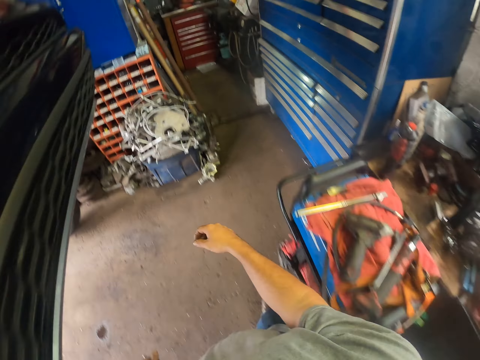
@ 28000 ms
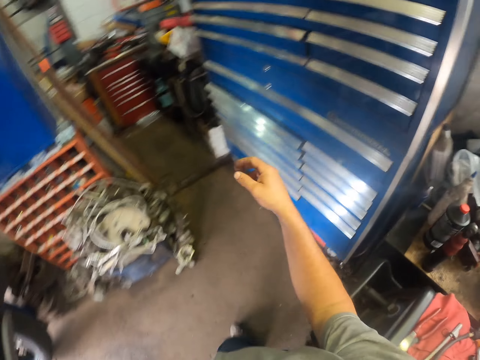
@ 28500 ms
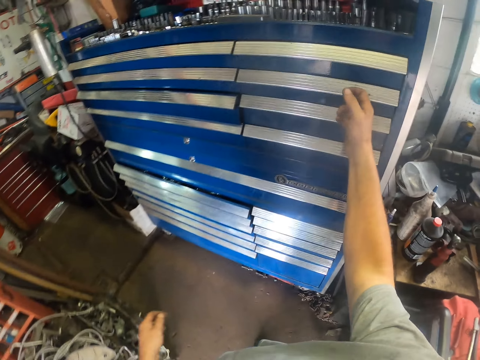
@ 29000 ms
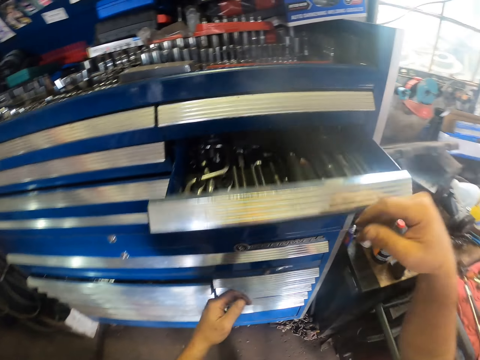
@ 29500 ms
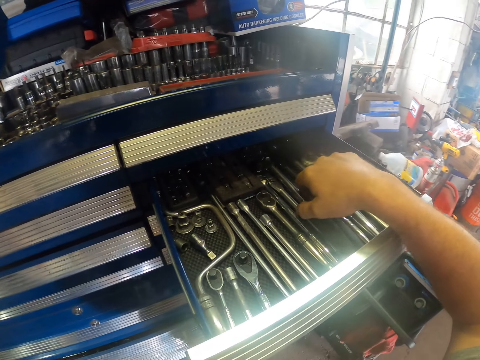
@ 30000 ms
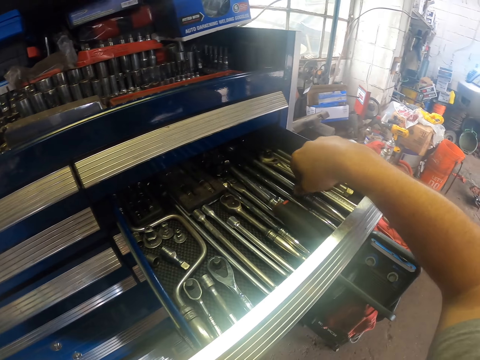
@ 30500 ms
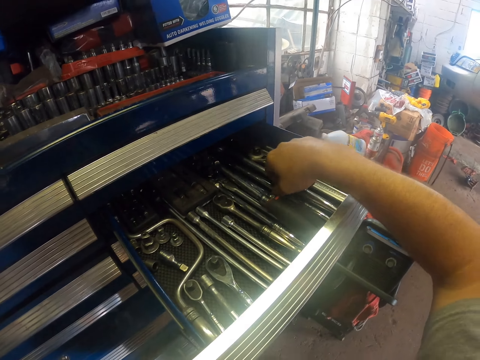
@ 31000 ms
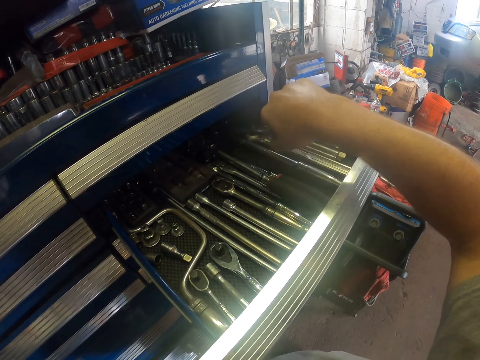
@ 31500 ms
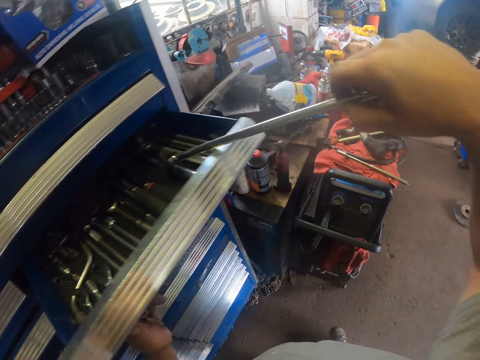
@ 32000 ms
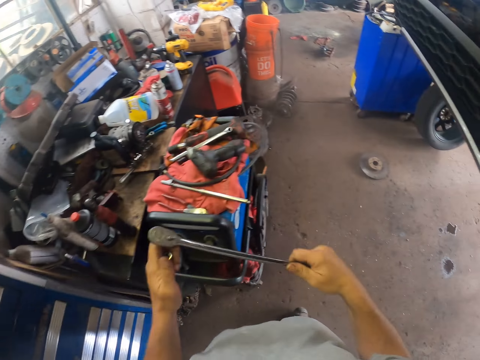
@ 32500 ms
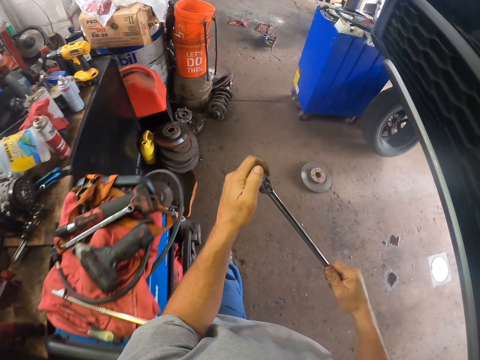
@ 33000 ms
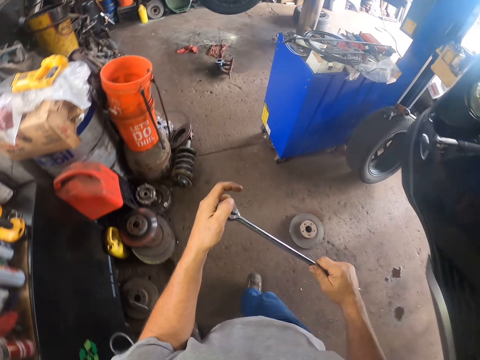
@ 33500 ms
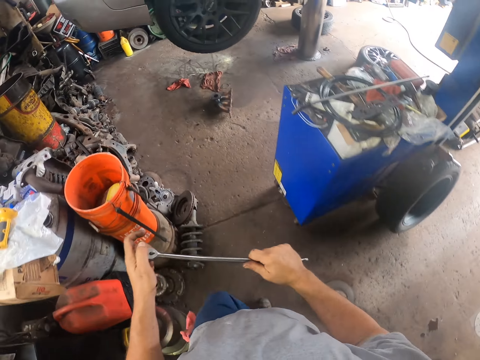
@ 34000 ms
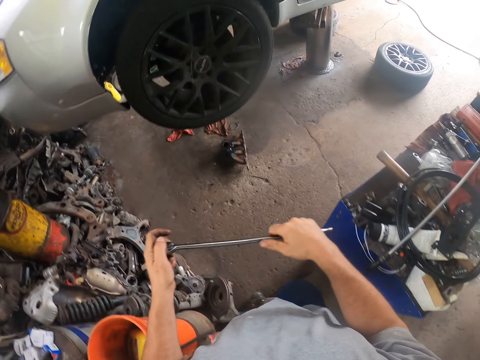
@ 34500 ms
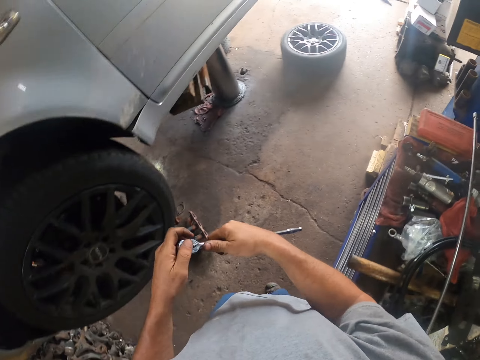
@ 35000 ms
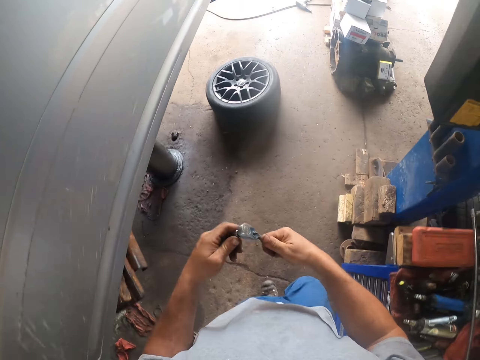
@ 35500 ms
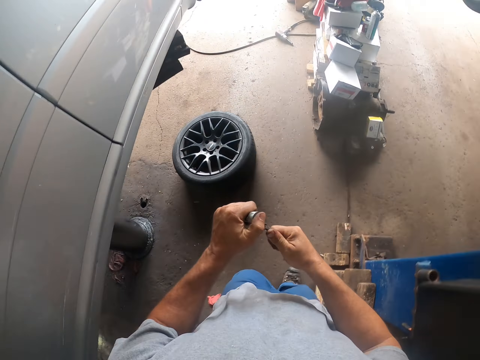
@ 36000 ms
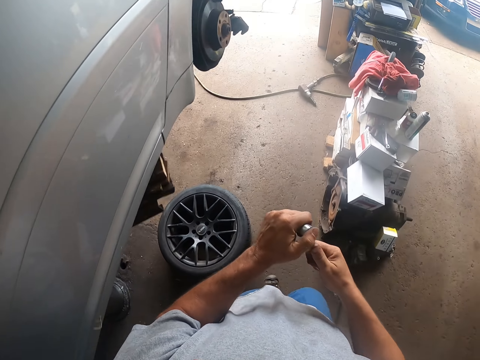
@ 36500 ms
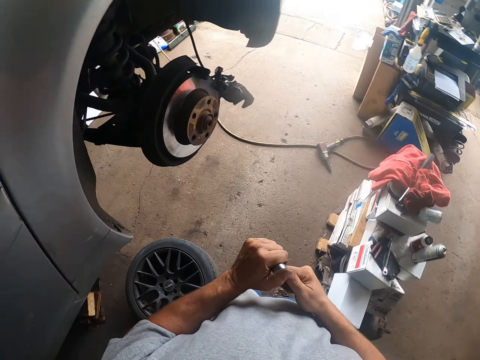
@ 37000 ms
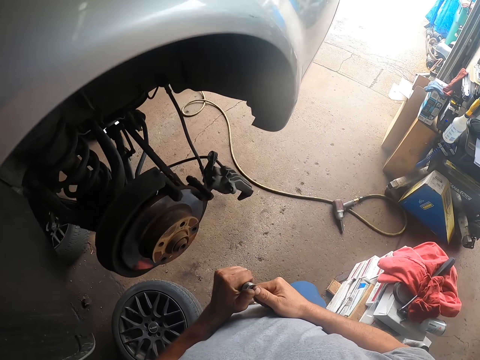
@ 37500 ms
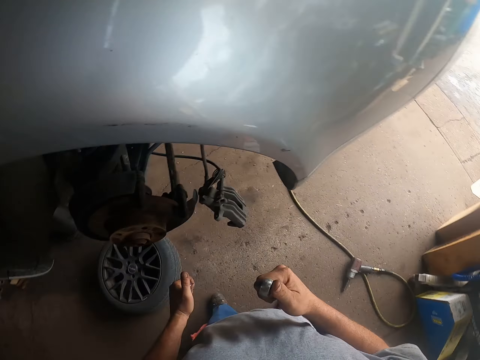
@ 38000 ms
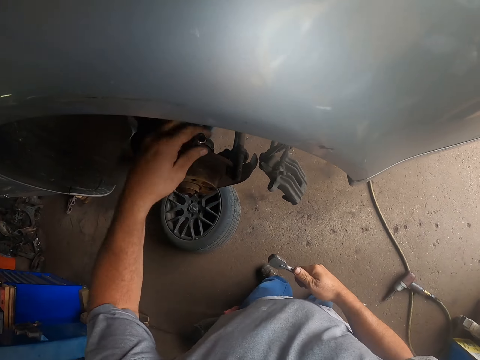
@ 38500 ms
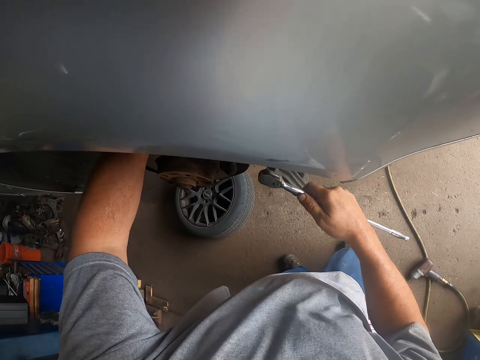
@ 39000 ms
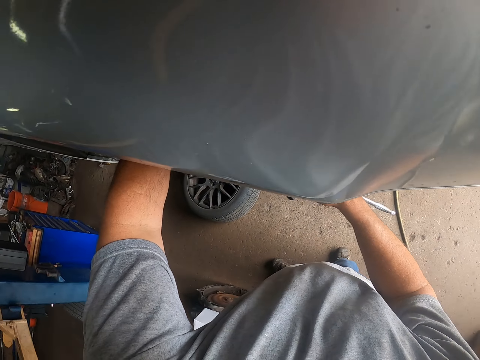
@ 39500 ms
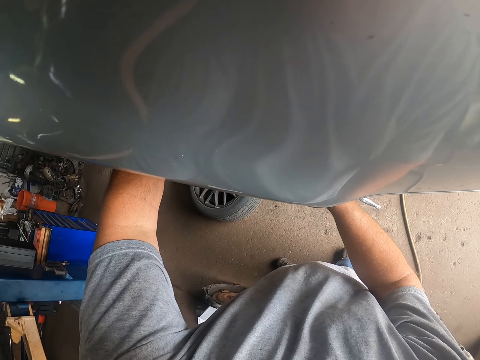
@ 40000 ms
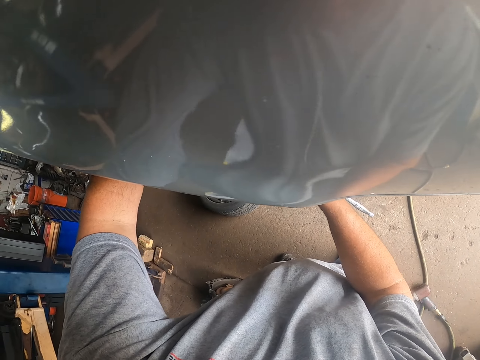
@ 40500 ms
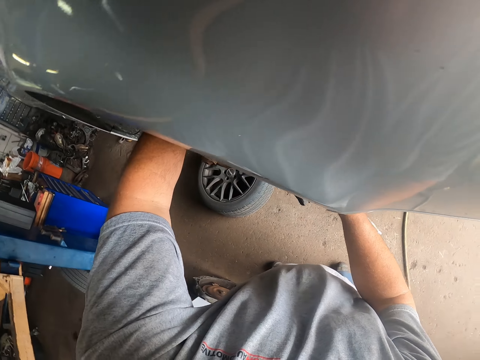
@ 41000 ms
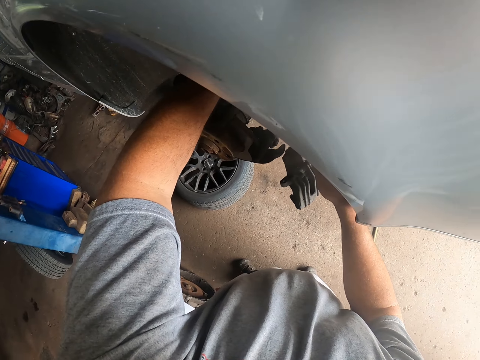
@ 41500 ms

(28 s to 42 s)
The camera wearer pulls a toolkit drawer. They pick up a torque wrench from the toolkit. They place the socket wrench on the torque wrench. They walk in the garage. They remove the socket wrench on the torque wrench. They place the socket wrench on the disc plate. They tighten the nut.

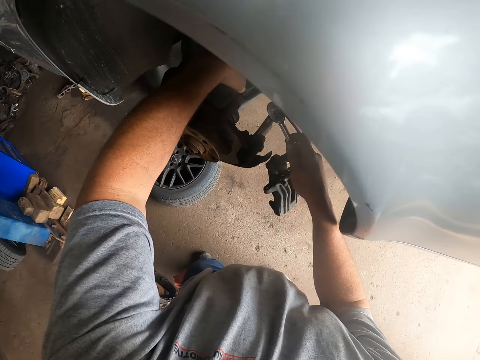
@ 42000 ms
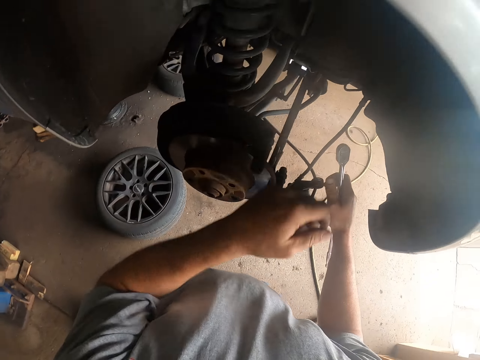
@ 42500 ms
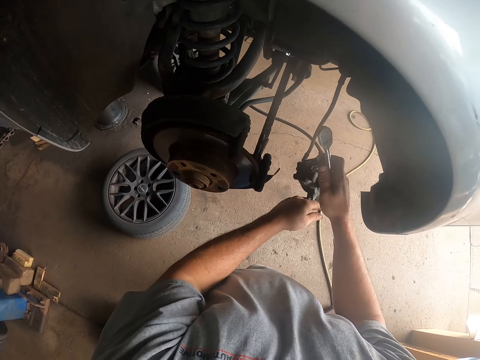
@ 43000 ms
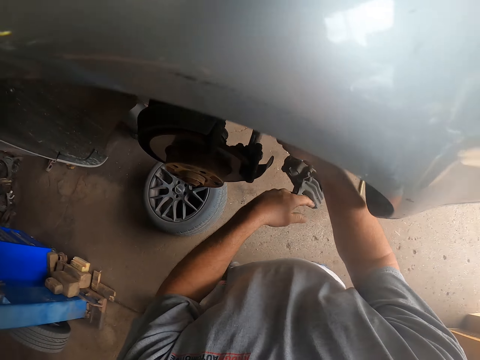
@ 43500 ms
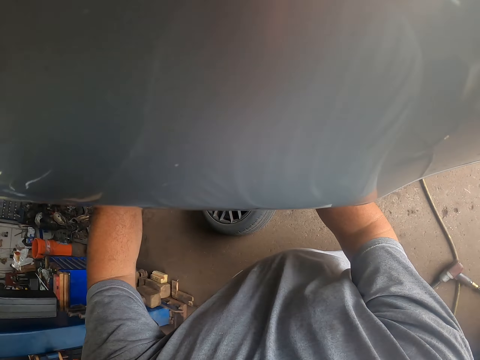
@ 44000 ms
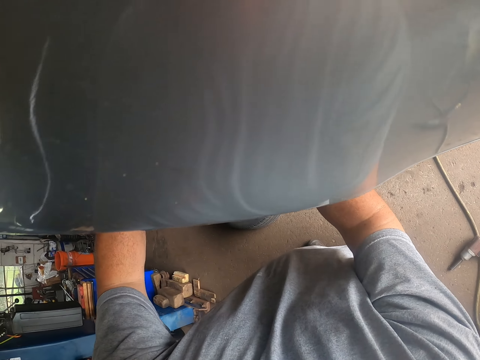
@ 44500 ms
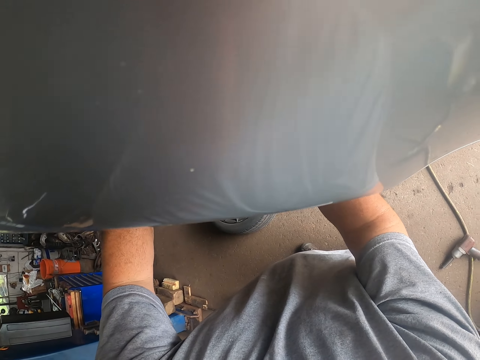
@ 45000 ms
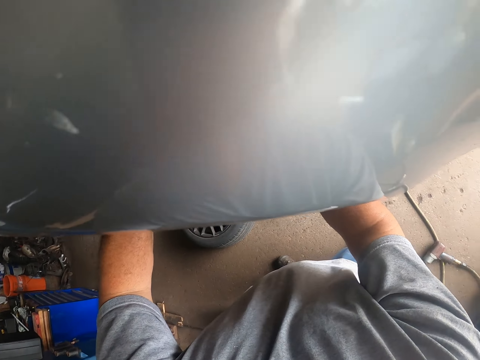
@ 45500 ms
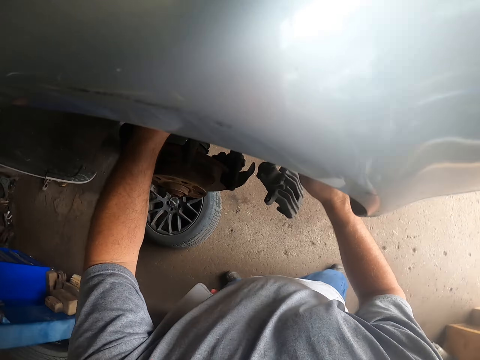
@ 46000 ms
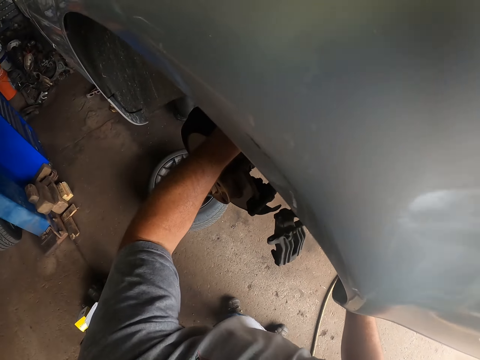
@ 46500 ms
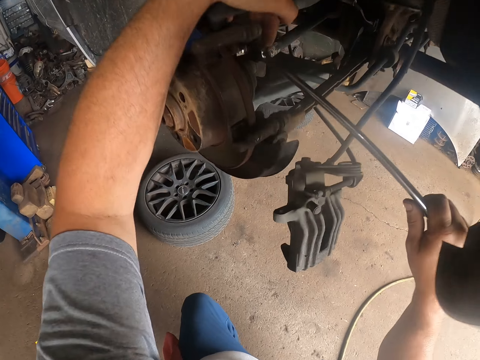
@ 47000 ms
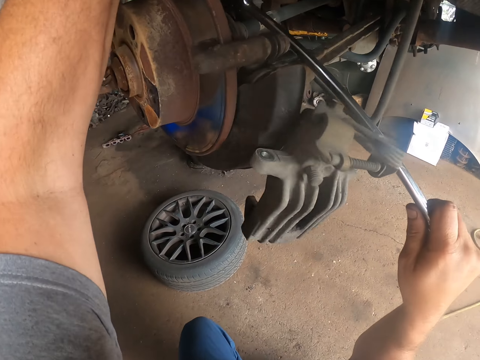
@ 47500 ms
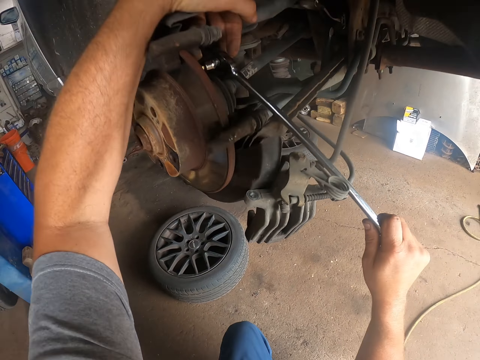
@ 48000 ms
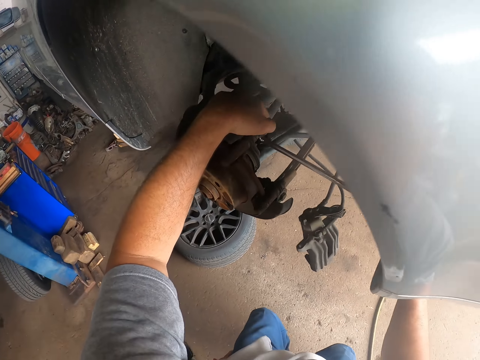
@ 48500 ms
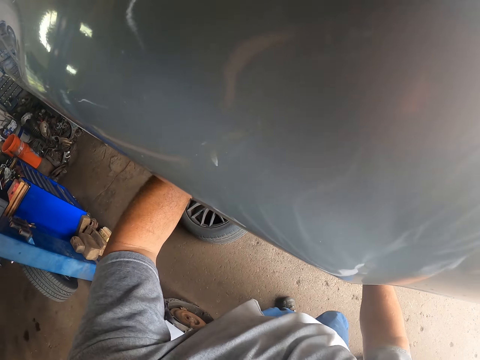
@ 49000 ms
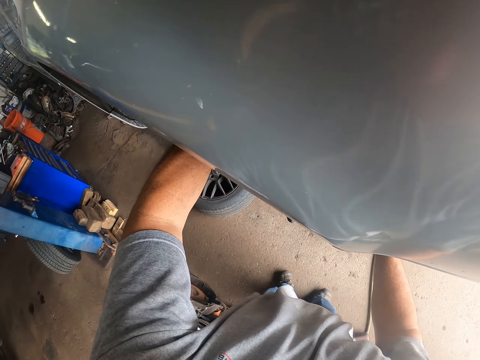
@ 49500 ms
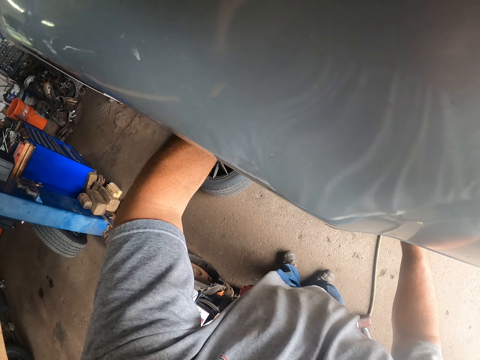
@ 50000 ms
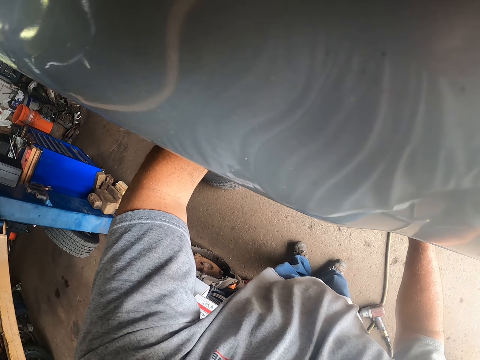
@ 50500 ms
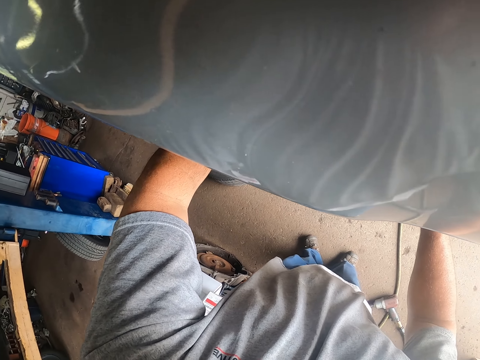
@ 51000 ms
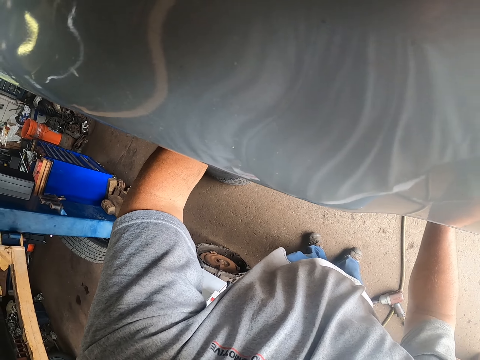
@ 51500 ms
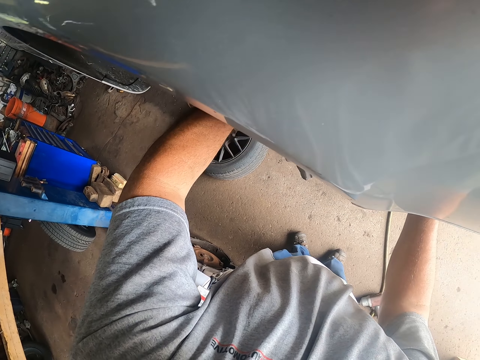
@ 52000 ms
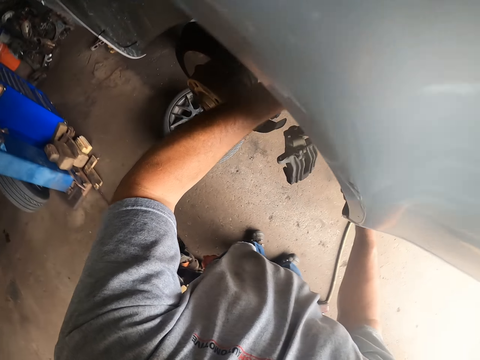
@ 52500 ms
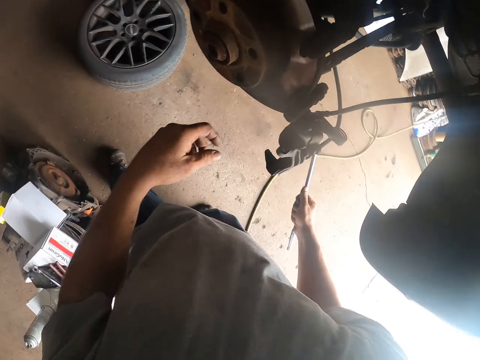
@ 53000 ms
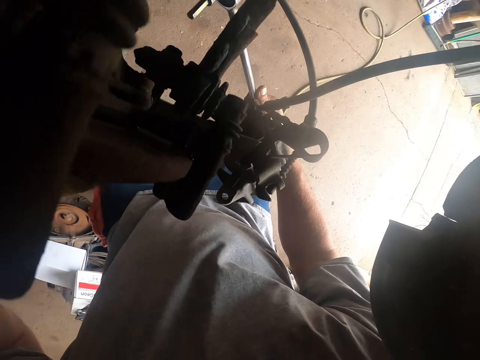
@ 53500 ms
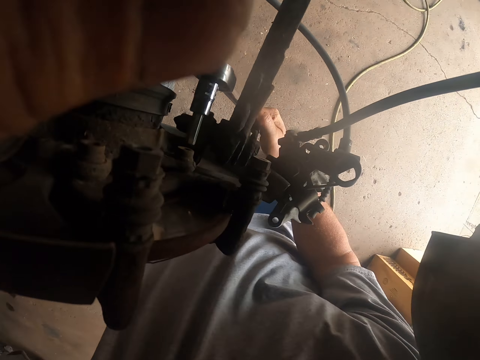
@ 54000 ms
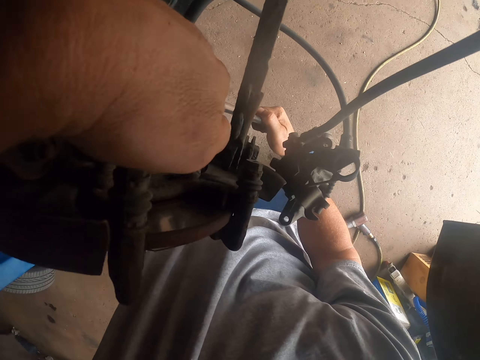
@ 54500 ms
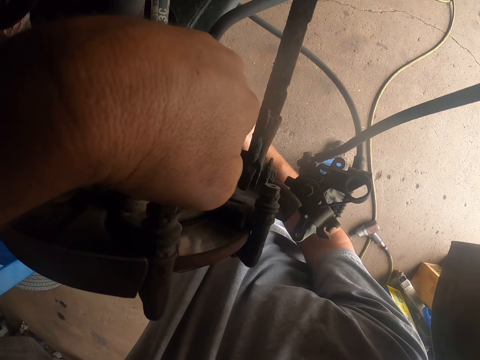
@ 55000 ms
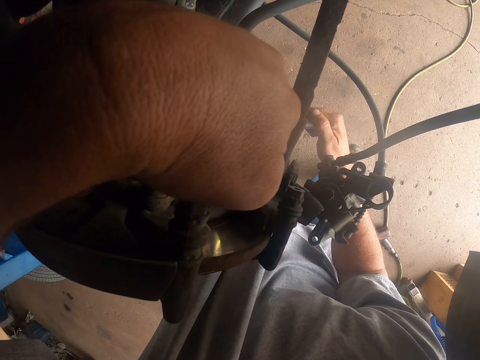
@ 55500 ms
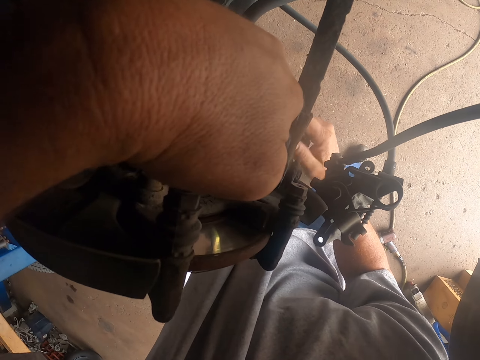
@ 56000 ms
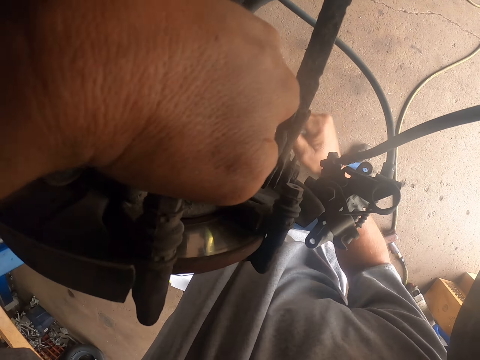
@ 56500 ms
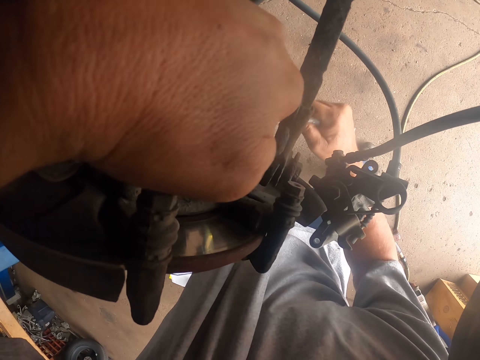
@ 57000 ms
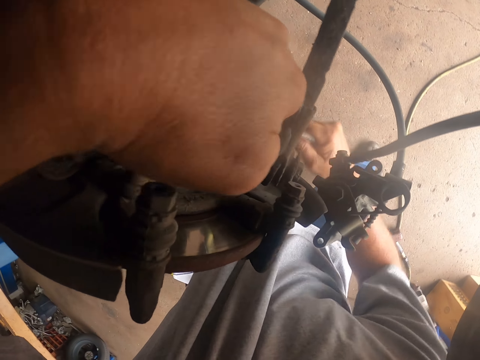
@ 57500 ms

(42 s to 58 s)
The camera wearer moves part of the vehicle. They place the socket wrench on the disc plate. They adjust the brake disc with a torque wrench. They remove the torque wrench from the brake disc. They hold the brake disc with the left hand. They adjust the brake disc with the torque wrench.
